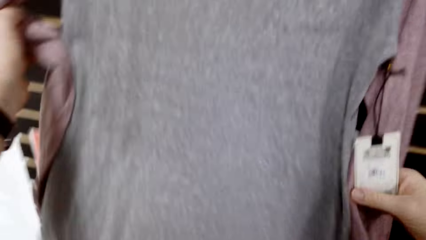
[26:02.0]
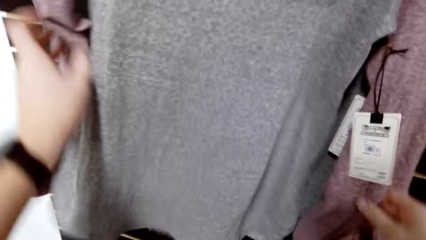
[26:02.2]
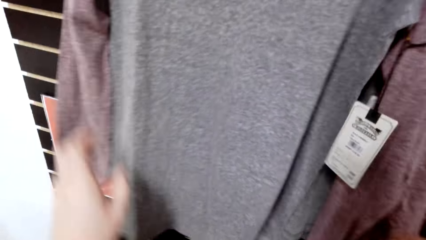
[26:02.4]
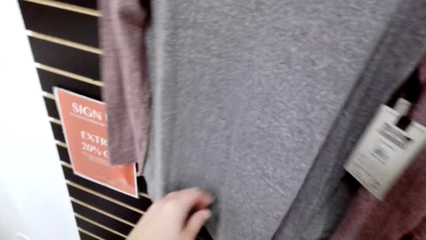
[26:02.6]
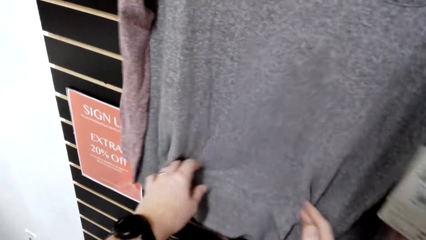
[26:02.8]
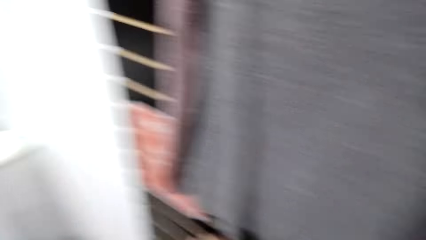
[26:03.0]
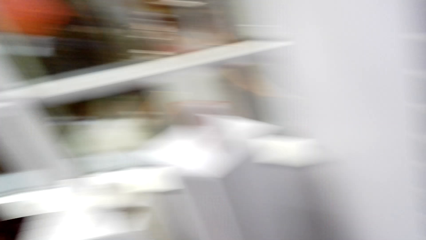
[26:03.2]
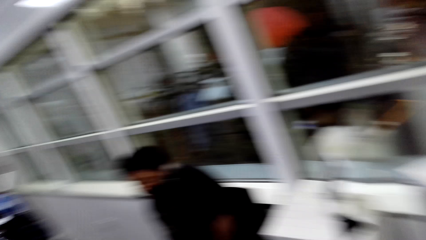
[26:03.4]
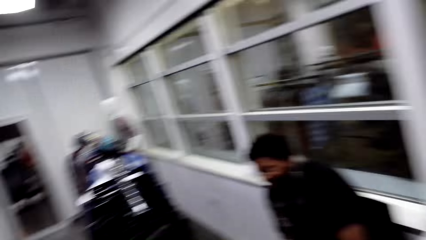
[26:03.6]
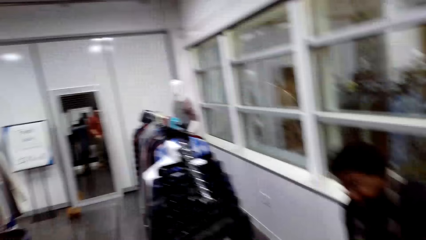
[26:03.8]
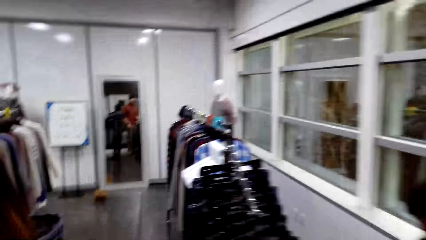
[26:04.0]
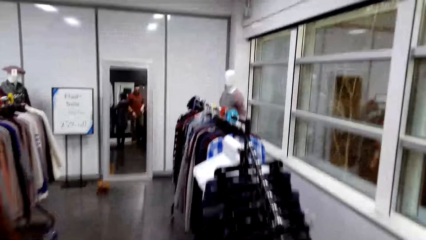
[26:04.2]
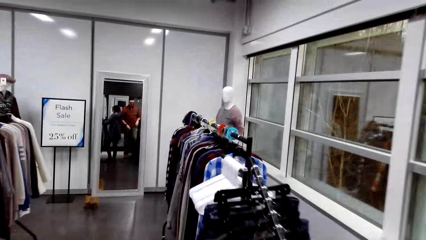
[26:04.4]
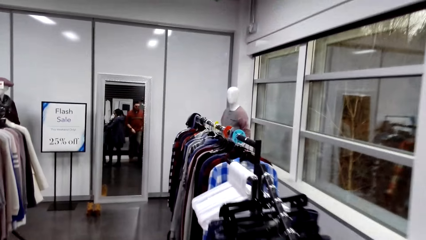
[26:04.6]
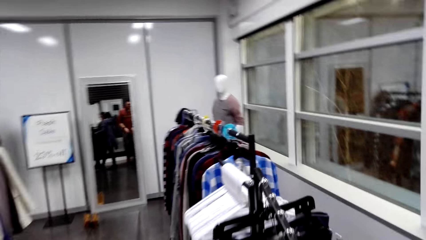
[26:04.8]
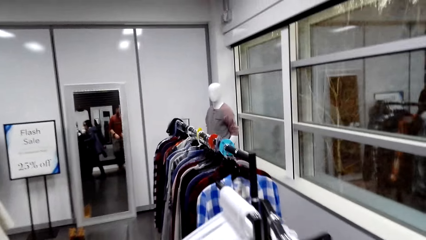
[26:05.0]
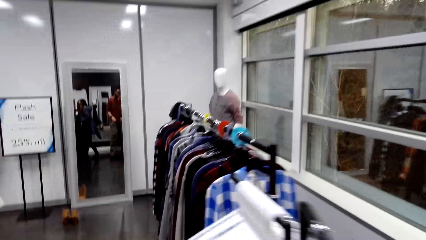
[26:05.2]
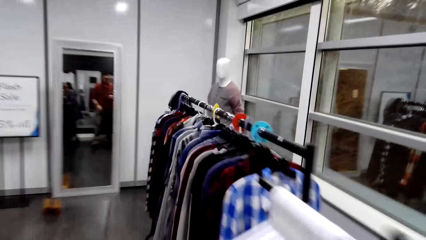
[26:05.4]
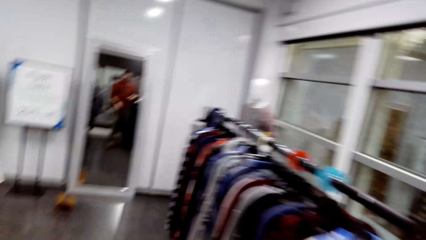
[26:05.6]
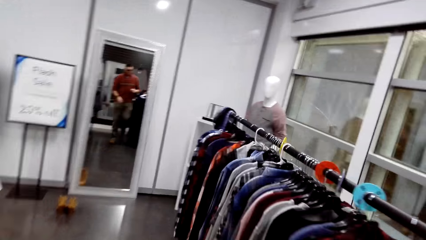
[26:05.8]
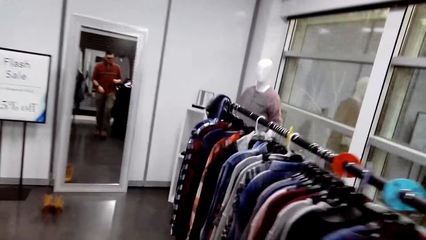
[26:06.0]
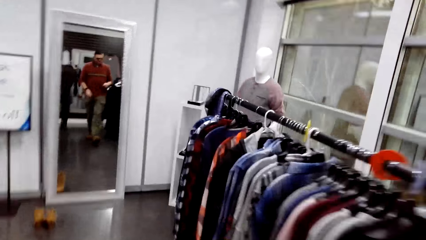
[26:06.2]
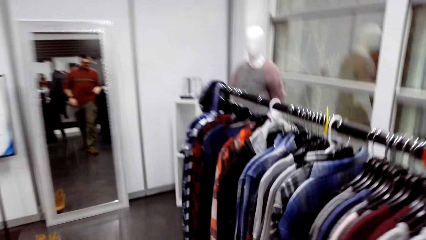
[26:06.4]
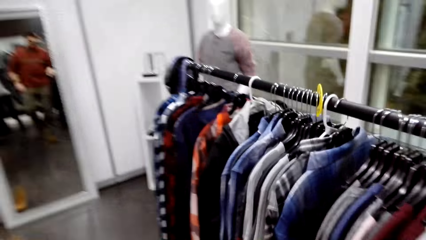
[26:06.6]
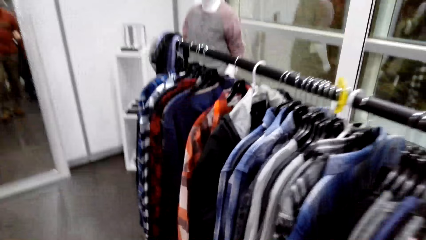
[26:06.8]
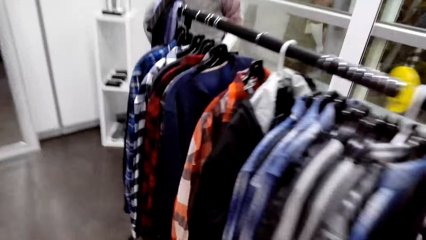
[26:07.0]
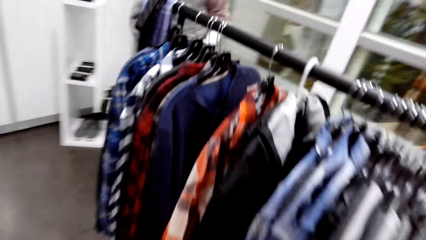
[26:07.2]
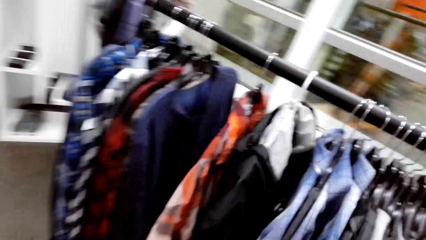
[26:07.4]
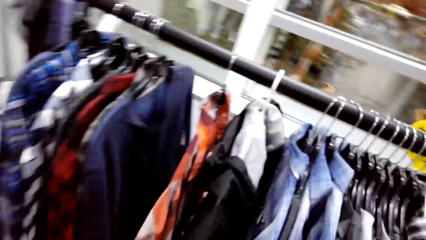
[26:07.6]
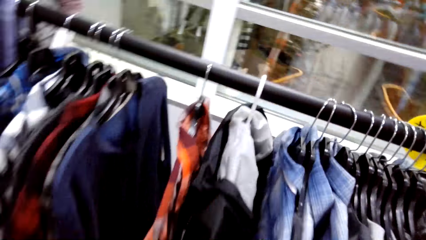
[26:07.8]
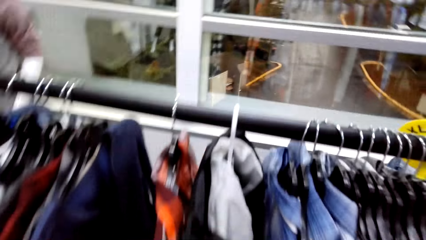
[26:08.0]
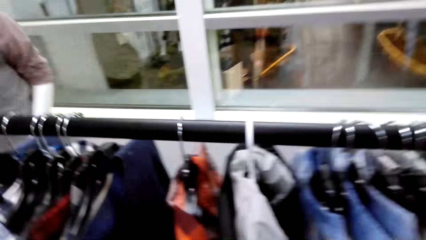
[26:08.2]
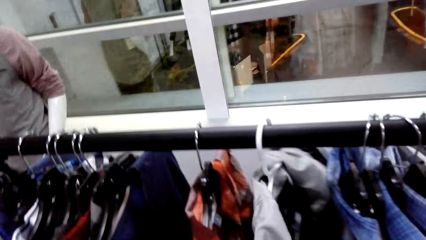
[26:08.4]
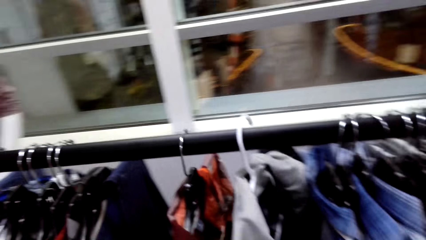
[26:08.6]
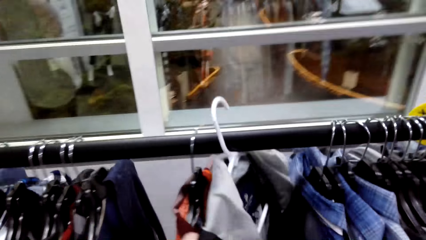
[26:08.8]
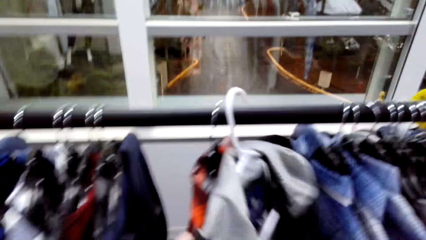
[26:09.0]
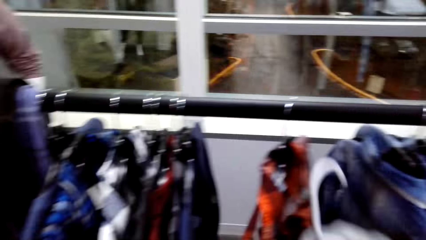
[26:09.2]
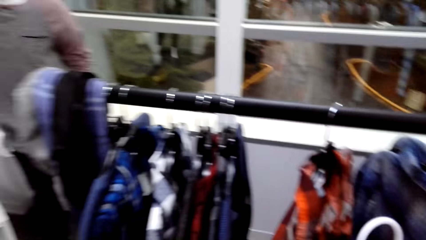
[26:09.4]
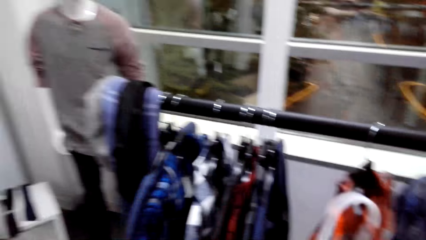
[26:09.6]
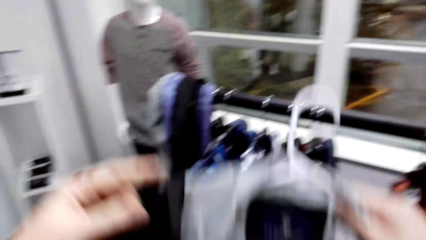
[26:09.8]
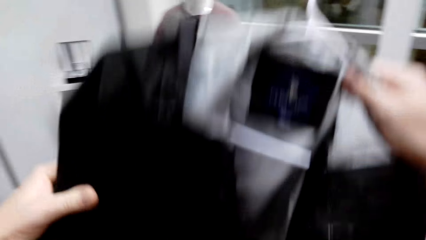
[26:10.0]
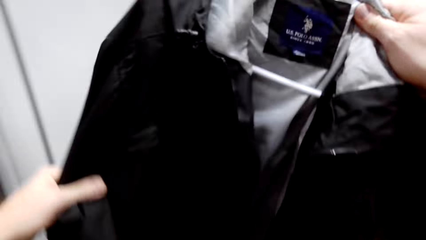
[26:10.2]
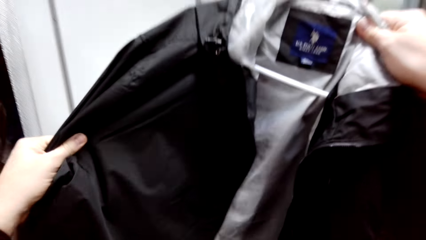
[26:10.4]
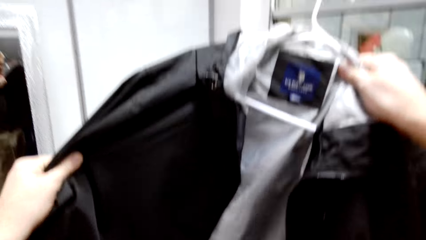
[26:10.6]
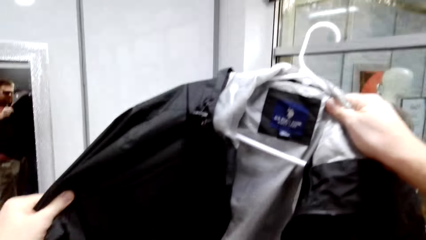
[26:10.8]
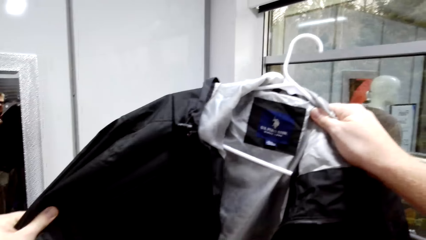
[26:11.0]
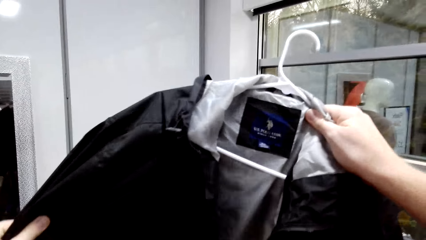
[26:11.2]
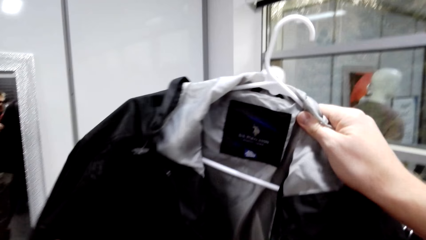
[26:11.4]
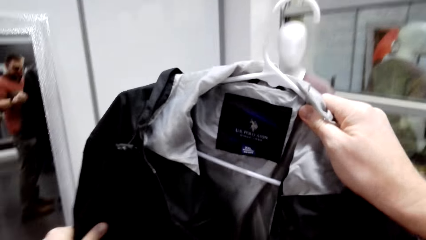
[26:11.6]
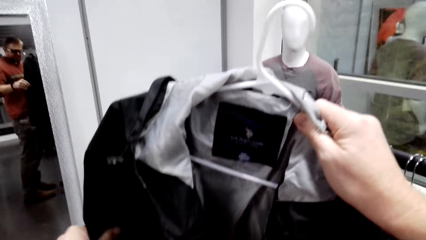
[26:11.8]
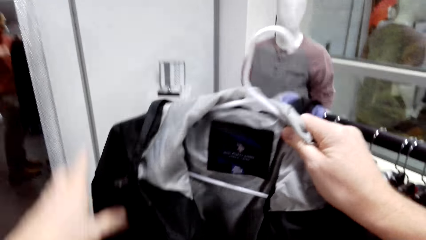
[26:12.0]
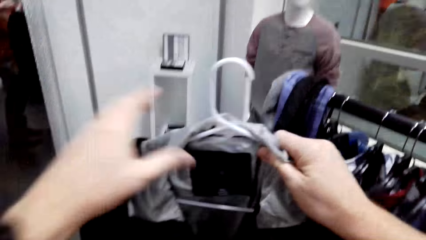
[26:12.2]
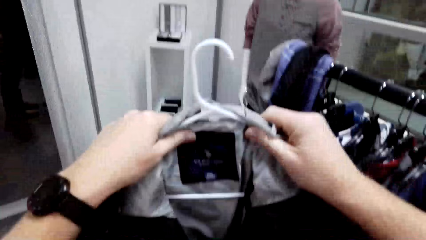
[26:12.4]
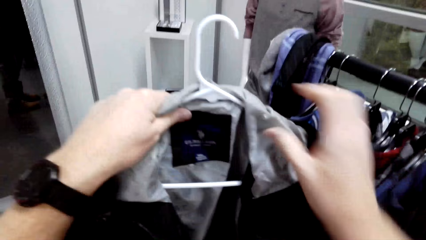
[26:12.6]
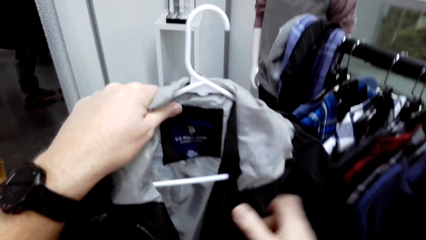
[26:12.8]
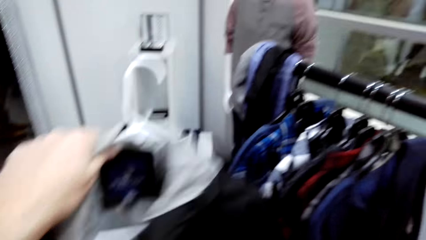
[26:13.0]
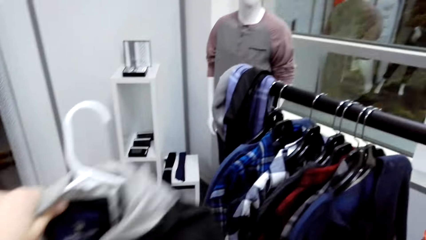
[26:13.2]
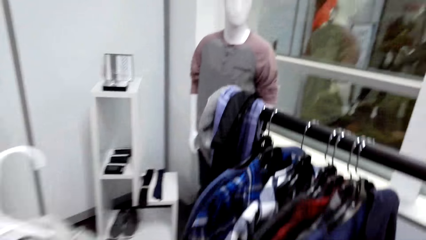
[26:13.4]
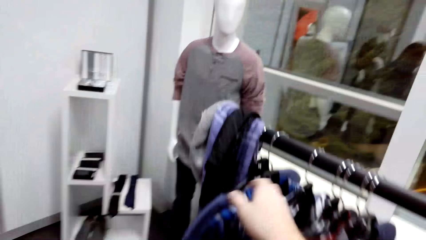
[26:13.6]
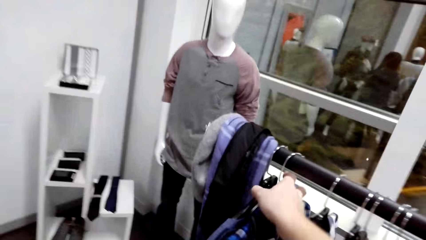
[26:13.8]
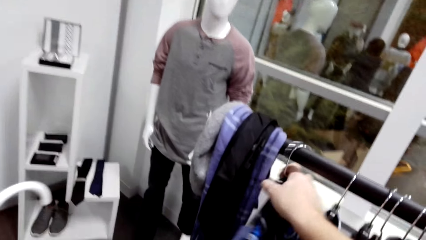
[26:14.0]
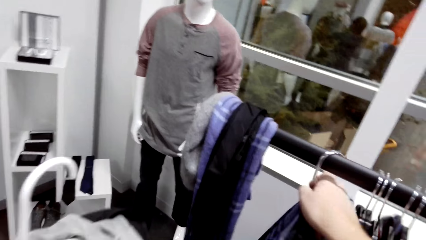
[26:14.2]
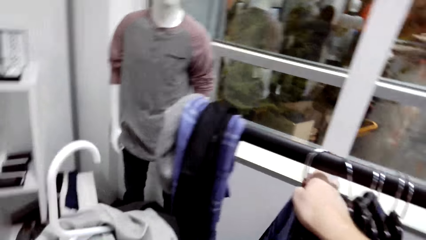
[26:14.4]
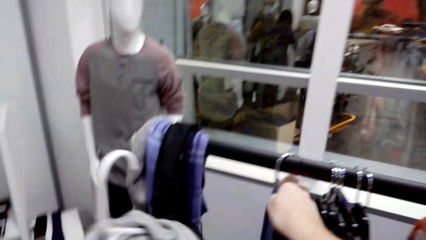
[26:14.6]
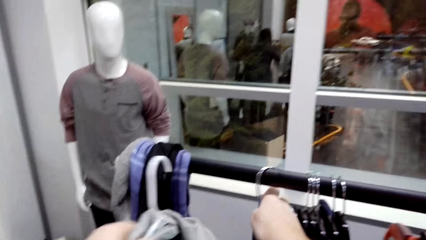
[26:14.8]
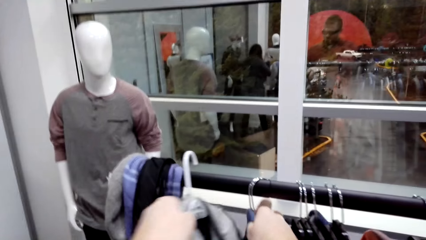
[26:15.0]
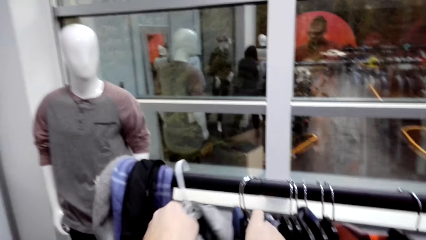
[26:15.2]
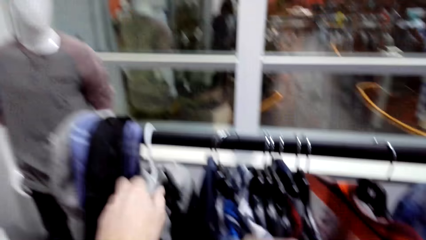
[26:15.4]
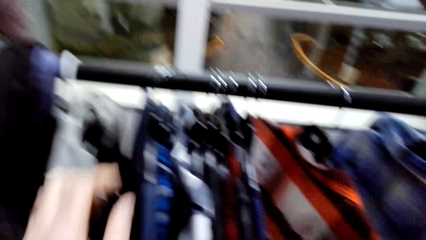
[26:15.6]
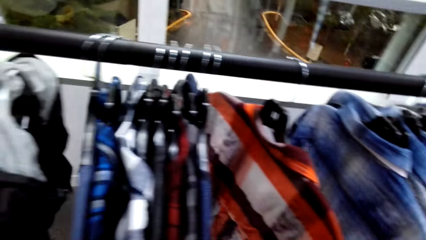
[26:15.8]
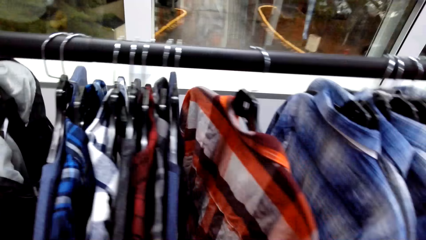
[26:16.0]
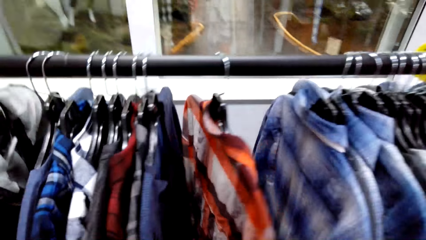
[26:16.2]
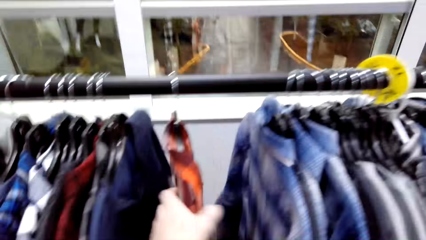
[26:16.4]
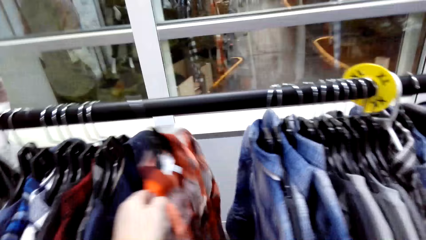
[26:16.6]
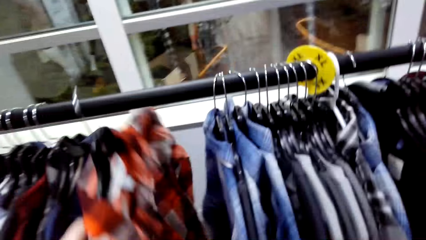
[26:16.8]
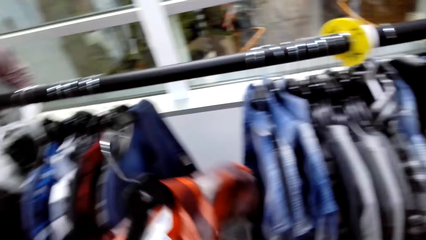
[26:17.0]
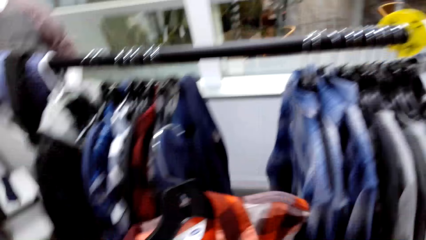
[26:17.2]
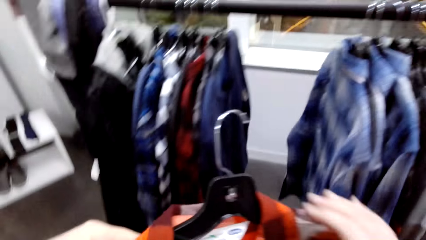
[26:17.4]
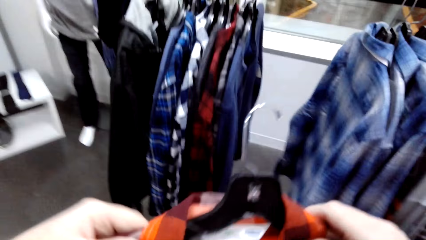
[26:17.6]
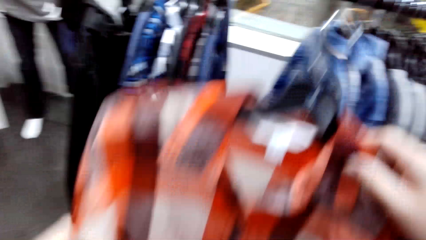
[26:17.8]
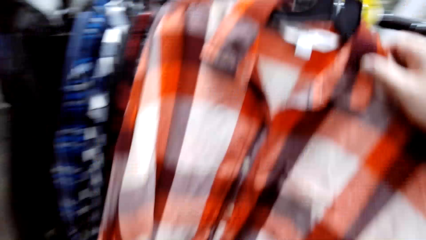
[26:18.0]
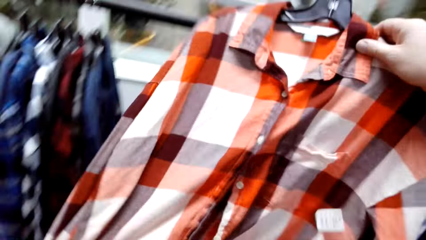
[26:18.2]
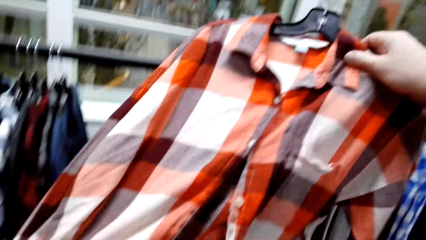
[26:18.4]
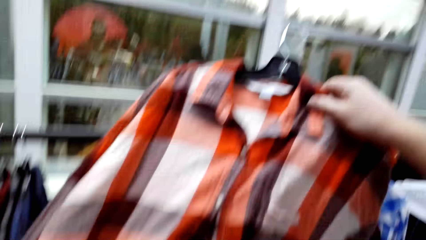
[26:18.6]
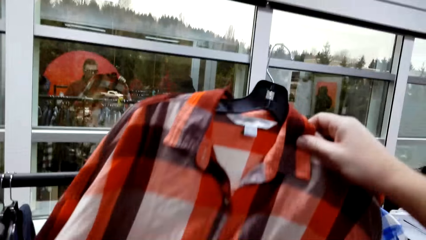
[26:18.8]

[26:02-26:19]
The camera wearer walks around. They pick the jacket from the hanger. They look at the jacket. They move the shirts on the hanger. They hang the jacket. They pick the shirt from the hanger.
